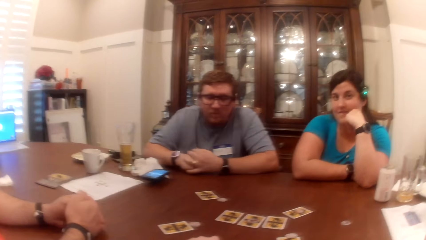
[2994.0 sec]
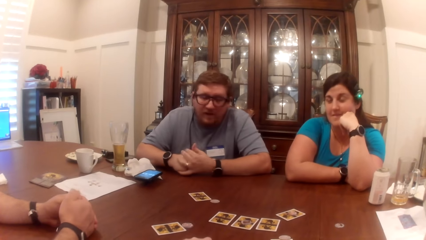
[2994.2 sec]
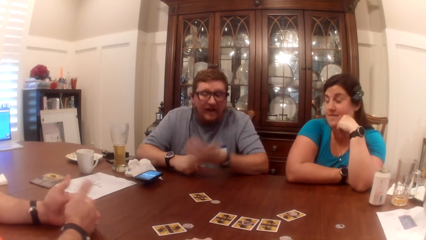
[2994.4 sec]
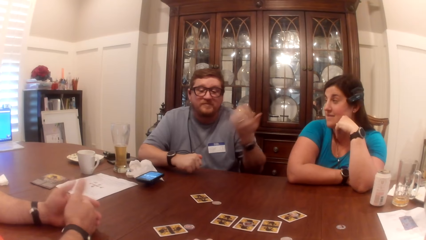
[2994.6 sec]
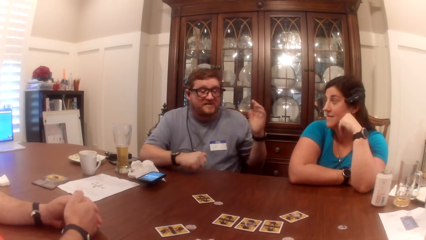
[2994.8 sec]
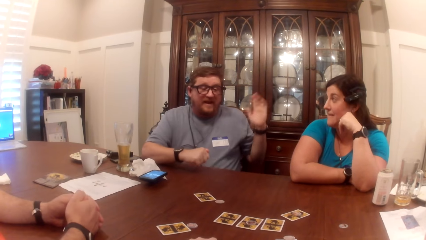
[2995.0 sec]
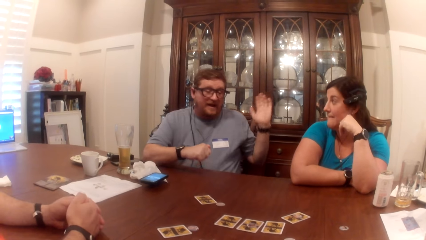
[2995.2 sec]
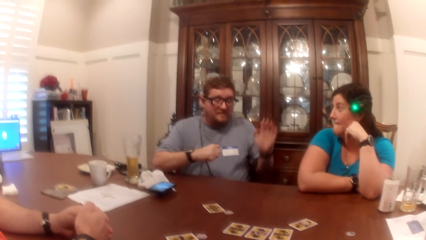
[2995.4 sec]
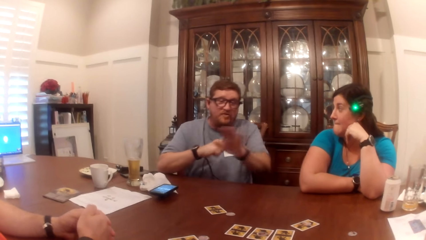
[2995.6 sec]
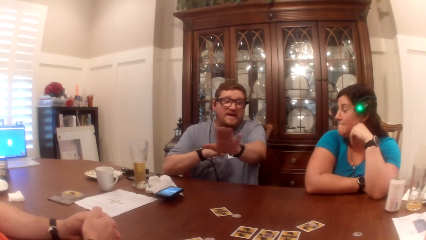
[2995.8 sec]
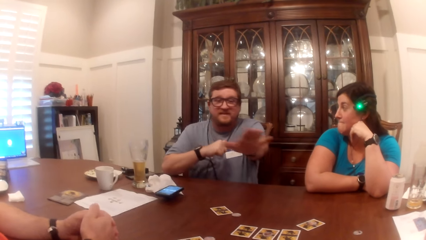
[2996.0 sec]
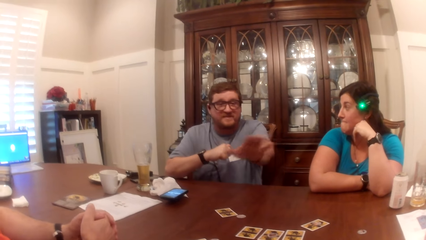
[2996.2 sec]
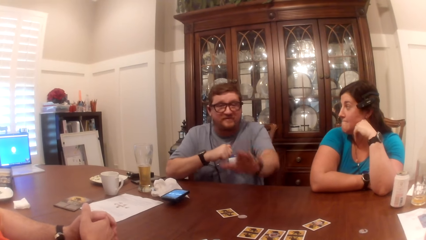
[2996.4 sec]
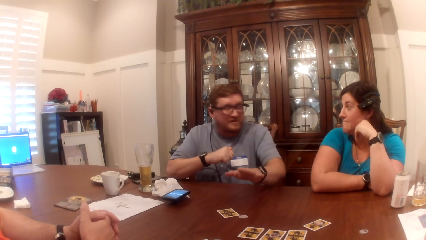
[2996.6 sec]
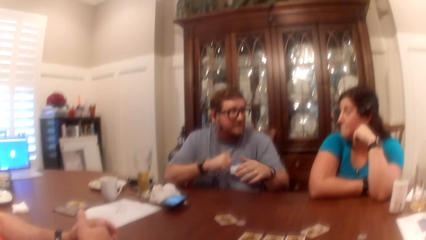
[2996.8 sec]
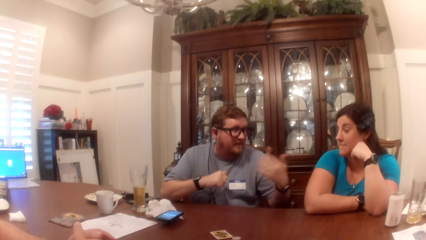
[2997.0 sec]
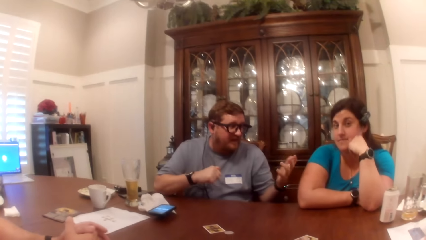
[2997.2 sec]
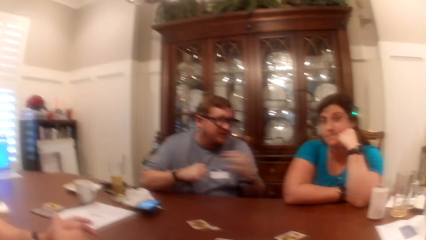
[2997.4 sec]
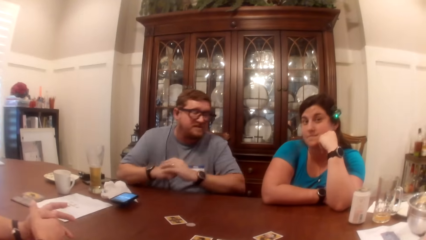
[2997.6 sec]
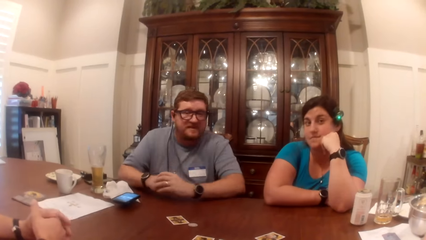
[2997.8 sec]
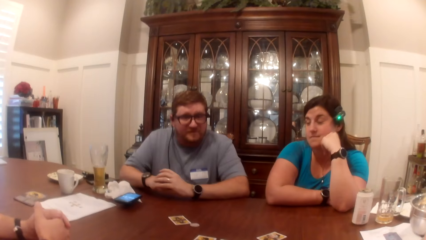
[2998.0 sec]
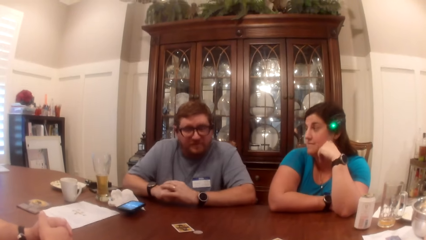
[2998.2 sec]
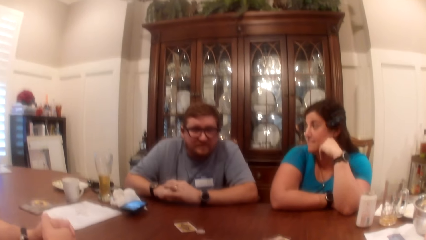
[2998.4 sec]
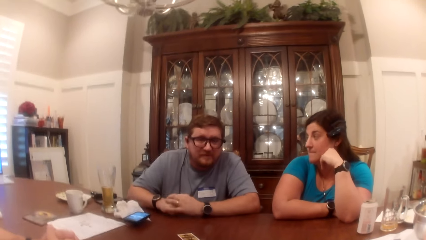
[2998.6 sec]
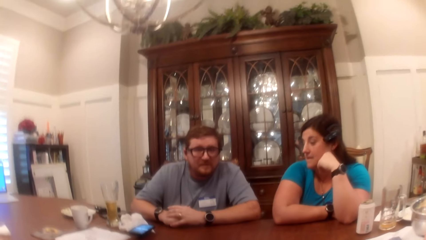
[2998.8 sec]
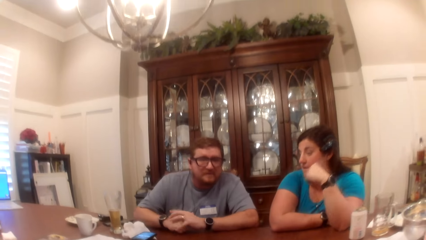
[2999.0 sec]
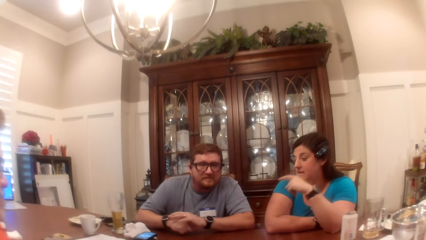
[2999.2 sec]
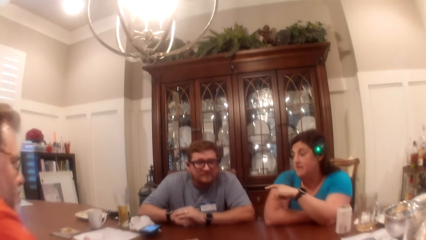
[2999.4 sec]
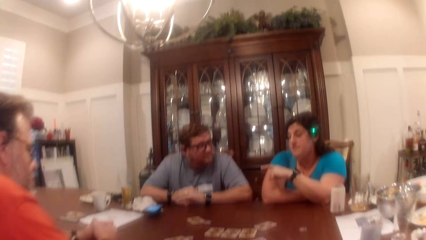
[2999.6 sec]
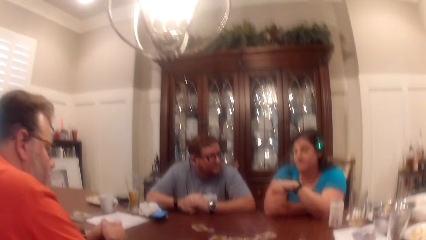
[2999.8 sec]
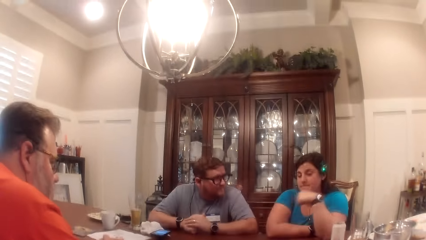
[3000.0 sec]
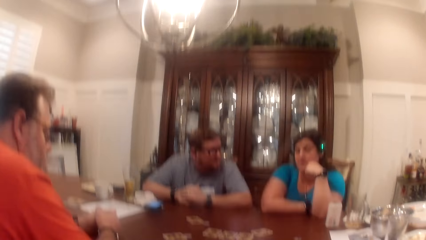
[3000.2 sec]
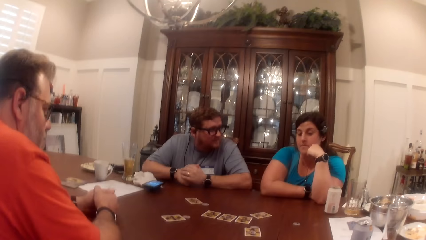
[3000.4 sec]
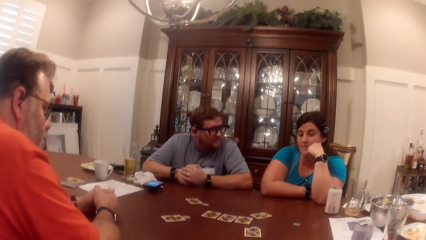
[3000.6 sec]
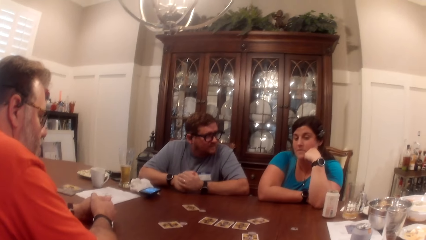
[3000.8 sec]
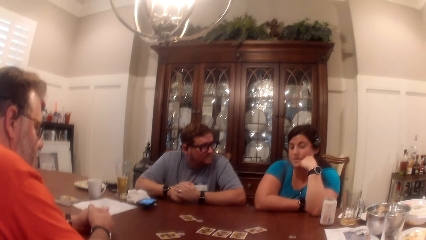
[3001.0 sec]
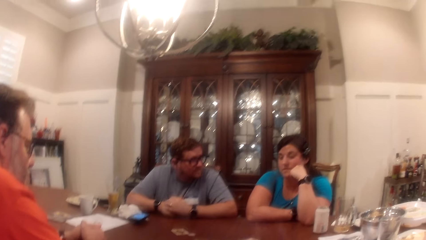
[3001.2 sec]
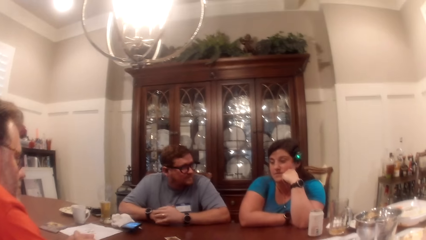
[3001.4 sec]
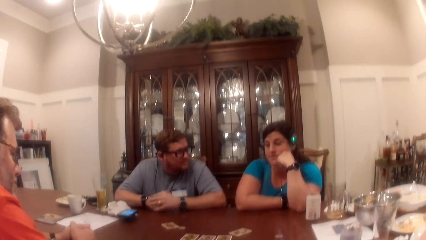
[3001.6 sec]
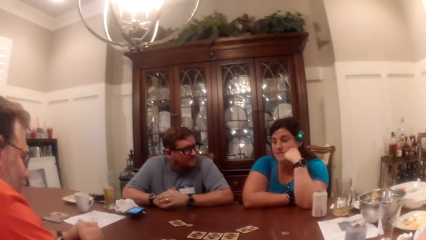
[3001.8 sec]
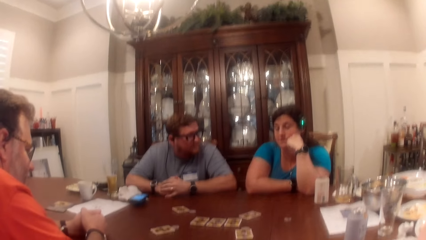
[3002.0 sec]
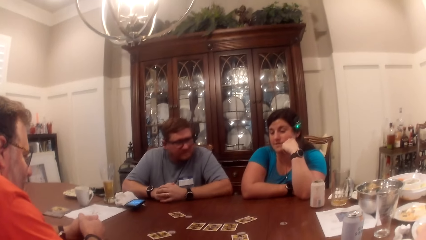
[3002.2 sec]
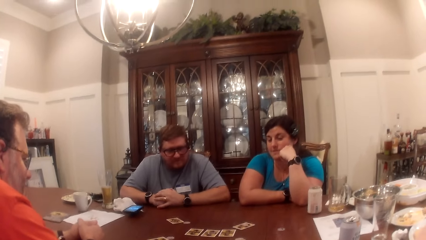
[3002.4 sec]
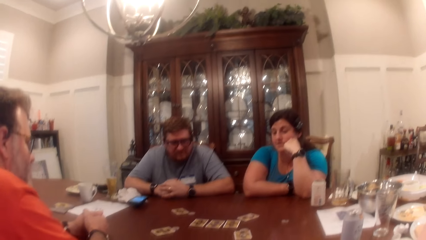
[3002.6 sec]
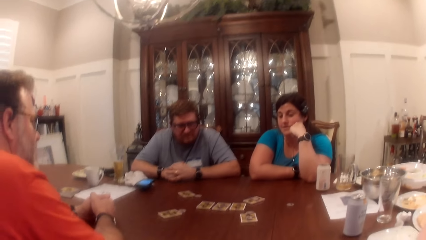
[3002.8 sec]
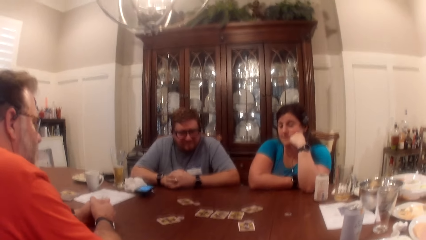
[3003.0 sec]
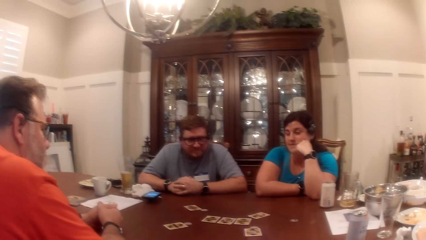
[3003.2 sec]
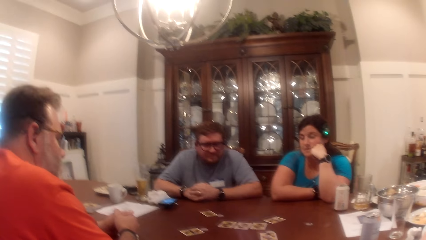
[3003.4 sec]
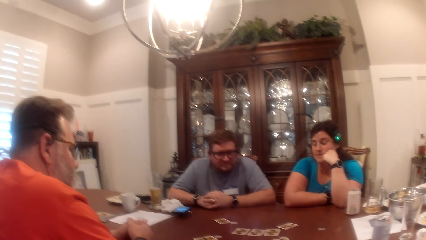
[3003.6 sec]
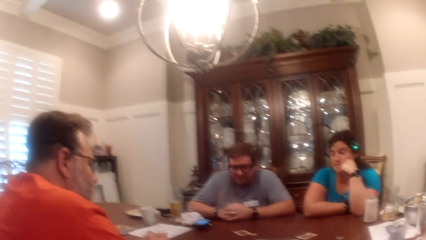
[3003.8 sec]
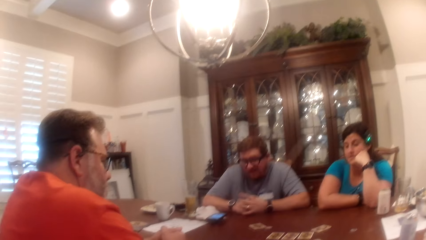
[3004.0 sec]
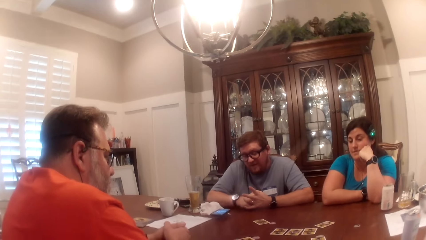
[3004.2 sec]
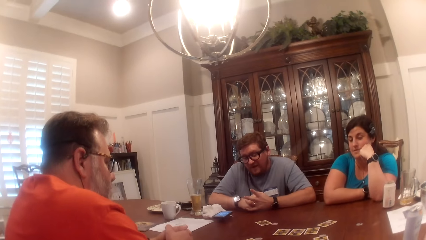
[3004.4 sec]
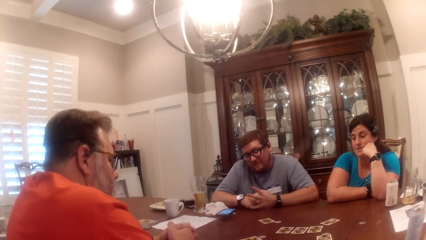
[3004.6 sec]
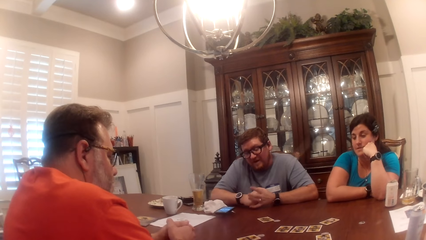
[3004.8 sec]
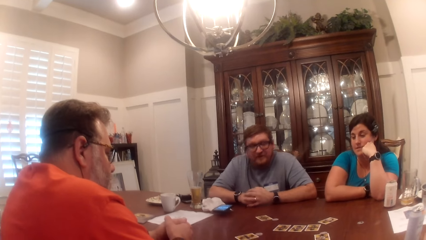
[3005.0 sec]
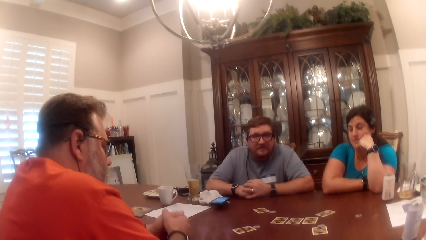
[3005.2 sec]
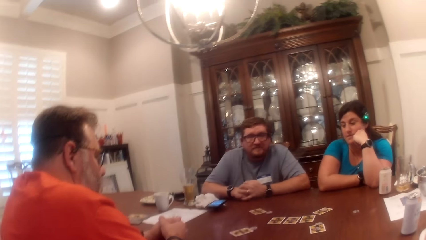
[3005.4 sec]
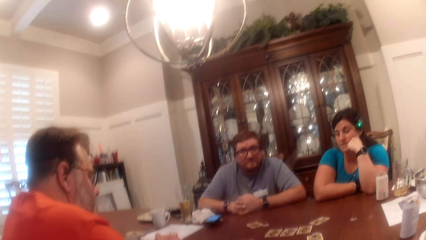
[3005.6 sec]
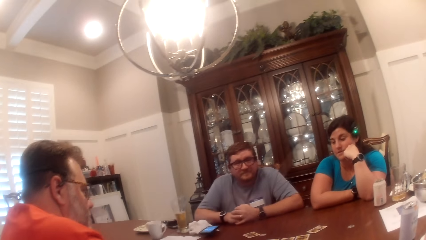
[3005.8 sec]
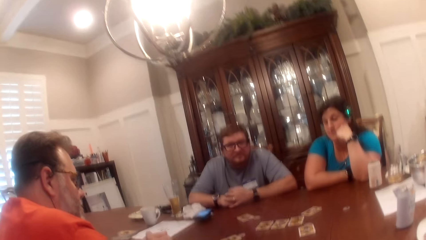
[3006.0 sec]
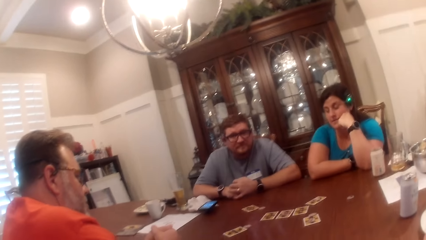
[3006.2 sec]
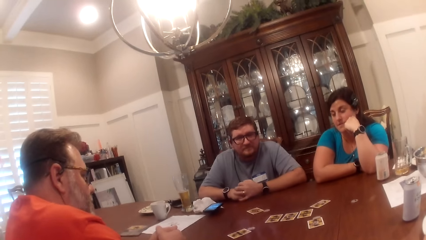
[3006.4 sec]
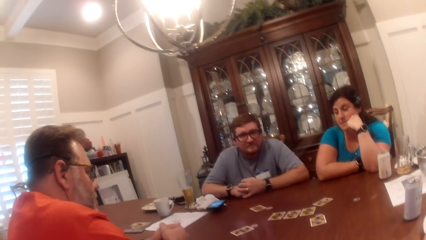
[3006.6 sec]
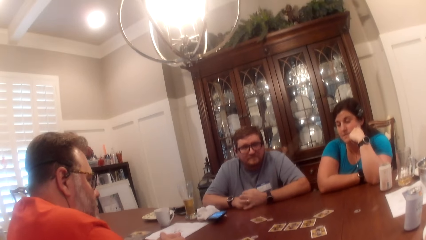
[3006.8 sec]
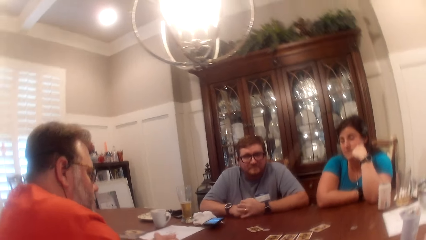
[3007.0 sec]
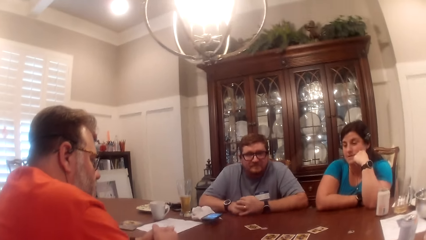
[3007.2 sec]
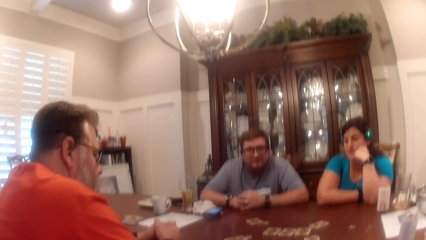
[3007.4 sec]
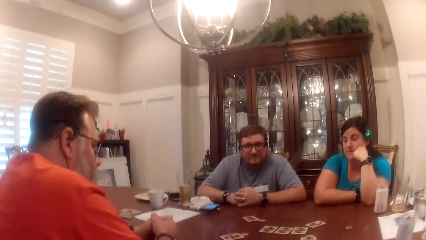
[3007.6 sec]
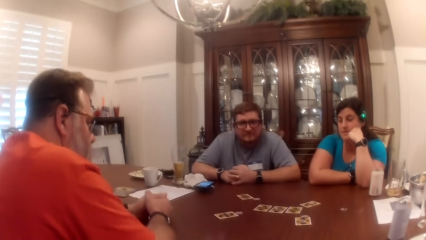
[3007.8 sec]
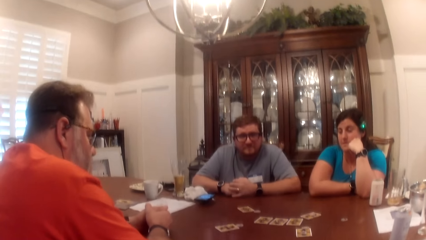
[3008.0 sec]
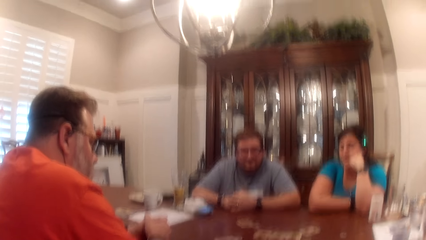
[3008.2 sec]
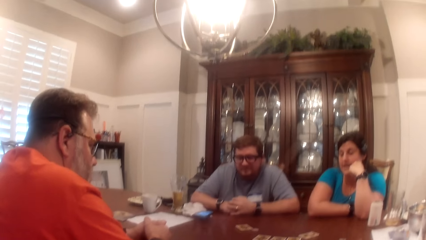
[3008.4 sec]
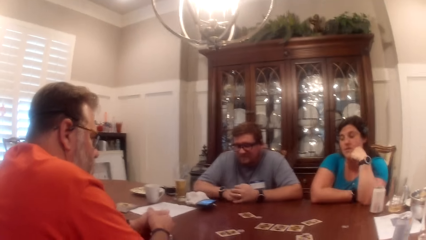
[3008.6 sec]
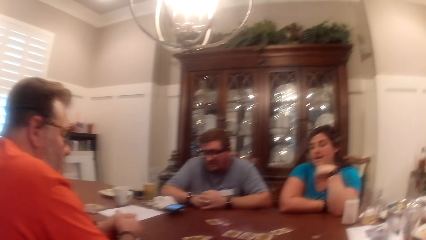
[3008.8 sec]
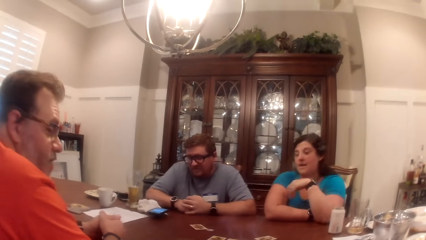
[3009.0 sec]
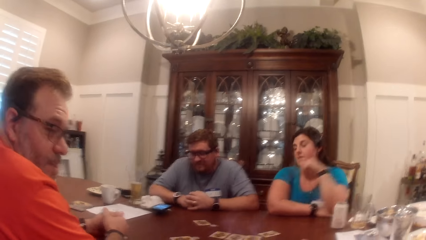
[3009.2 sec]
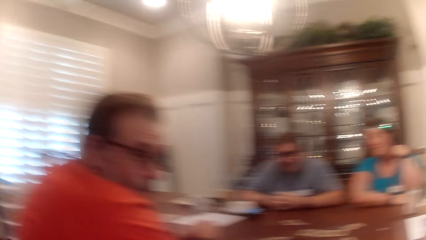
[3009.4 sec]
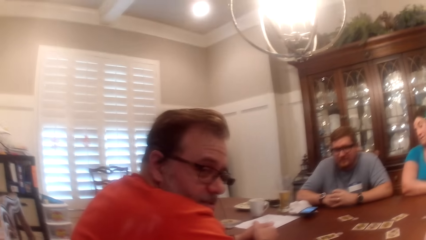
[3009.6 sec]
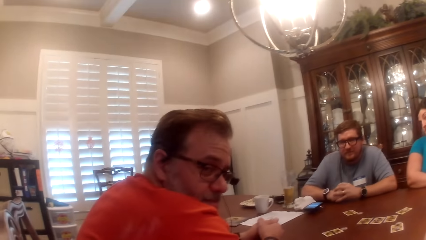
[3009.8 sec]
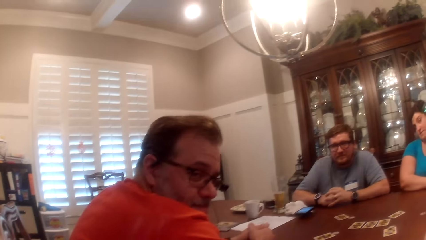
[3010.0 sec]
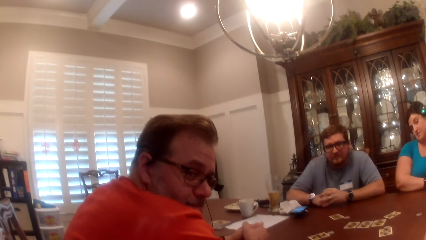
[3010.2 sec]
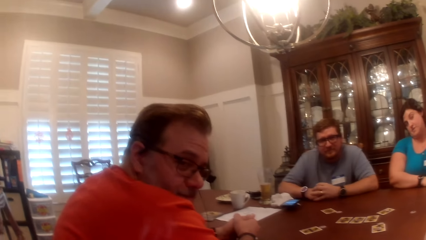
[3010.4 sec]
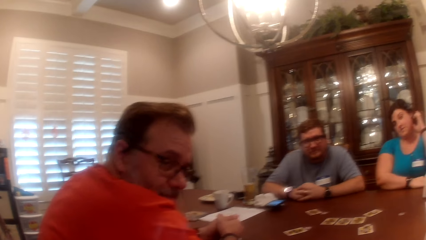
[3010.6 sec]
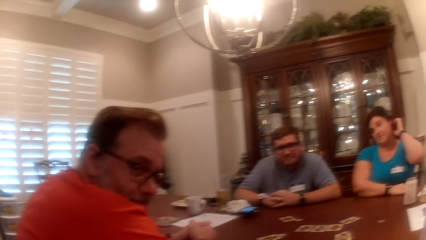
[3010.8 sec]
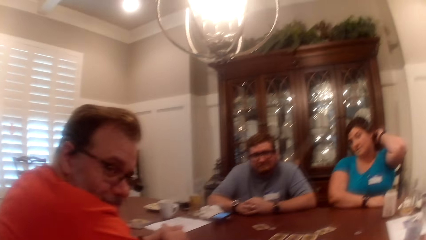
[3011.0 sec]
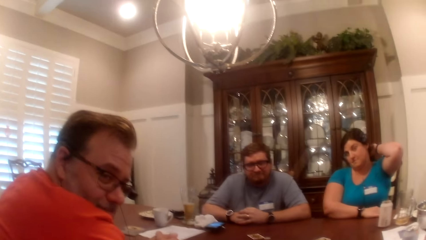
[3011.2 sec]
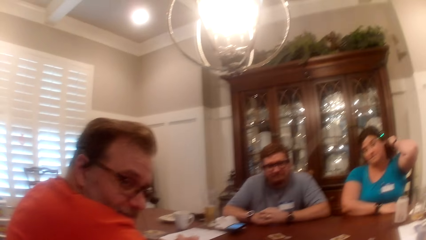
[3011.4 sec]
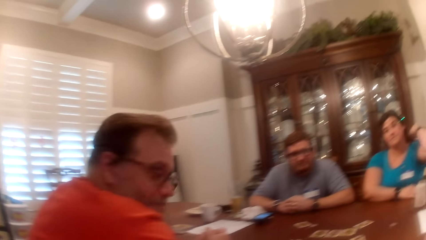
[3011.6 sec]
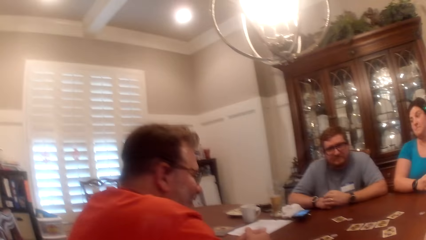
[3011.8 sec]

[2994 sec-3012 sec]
A man interacts with the camera wearer, another man and a woman. The first man places his left hand on the table. The woman places her left hand on her face. The camera wearer laughs. They look at a man. The woman touches her hair with her left hand.
